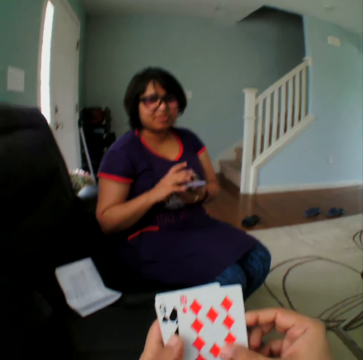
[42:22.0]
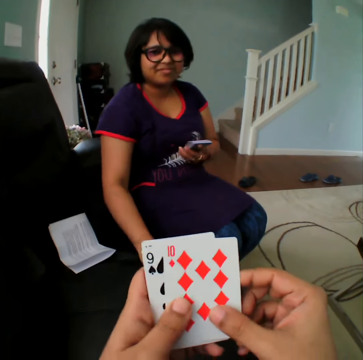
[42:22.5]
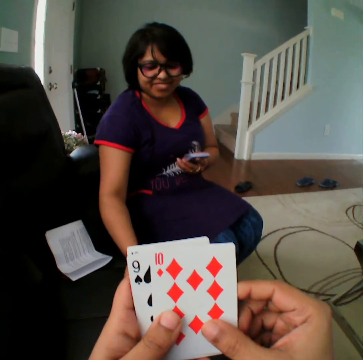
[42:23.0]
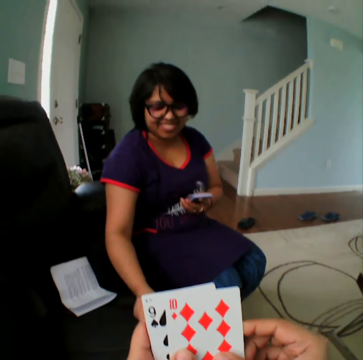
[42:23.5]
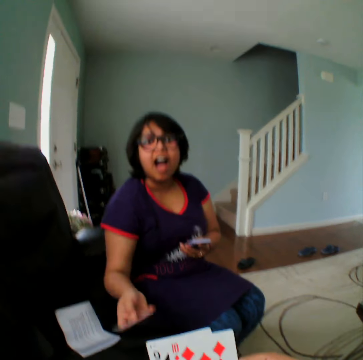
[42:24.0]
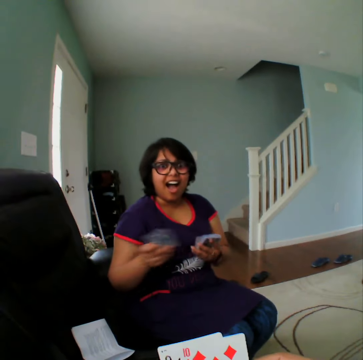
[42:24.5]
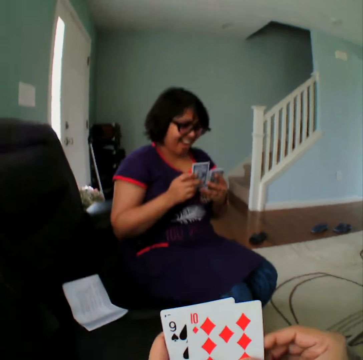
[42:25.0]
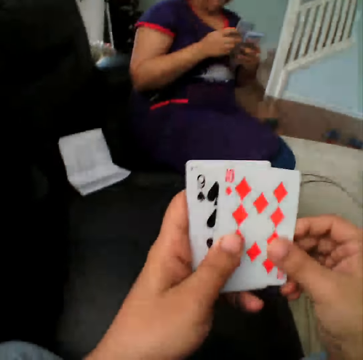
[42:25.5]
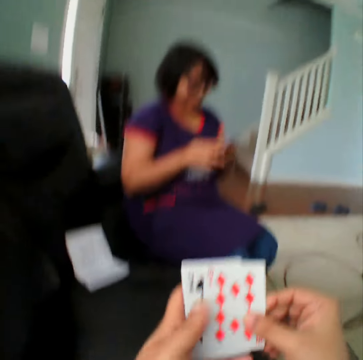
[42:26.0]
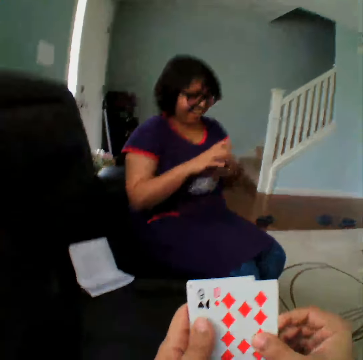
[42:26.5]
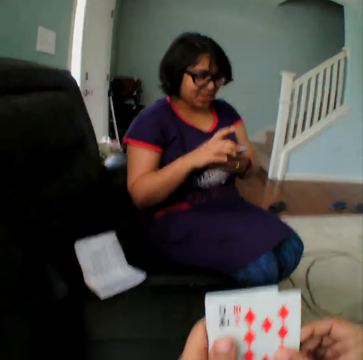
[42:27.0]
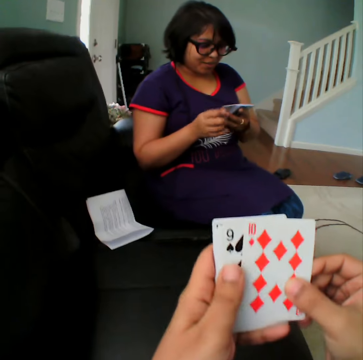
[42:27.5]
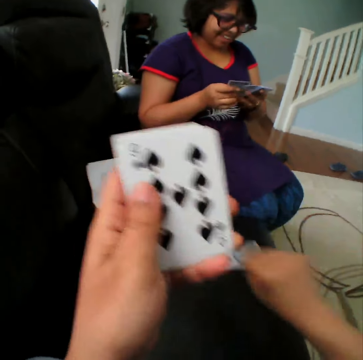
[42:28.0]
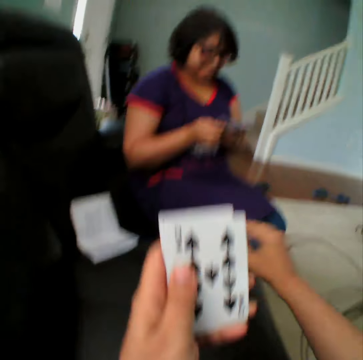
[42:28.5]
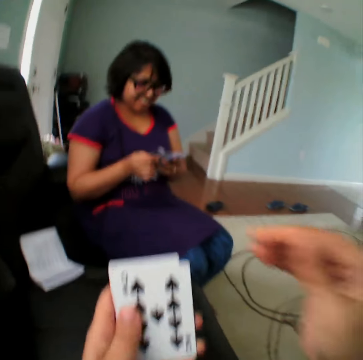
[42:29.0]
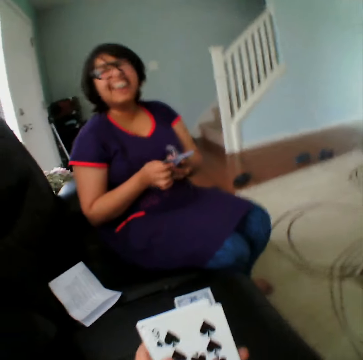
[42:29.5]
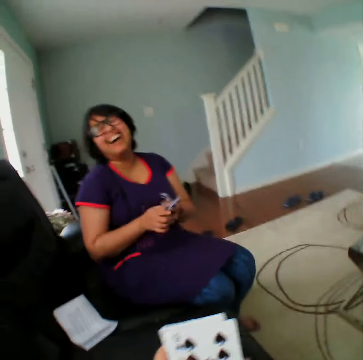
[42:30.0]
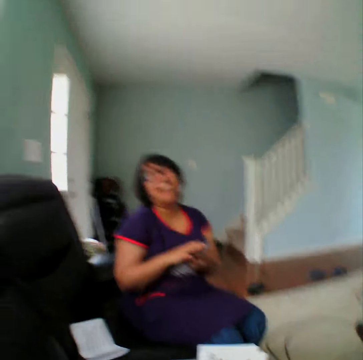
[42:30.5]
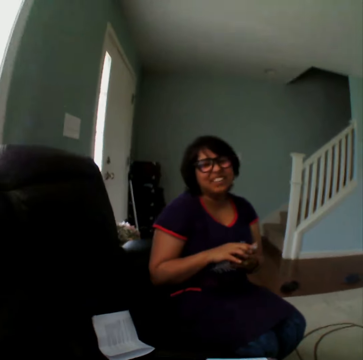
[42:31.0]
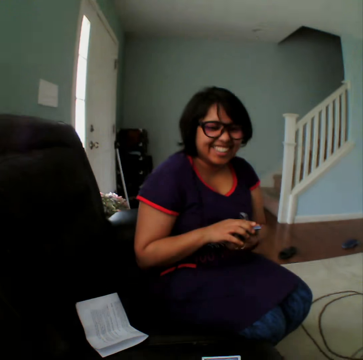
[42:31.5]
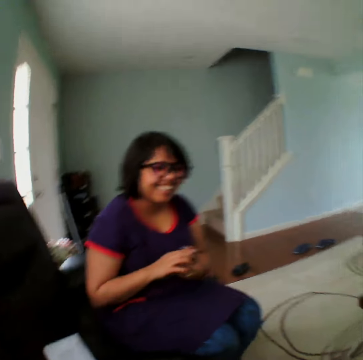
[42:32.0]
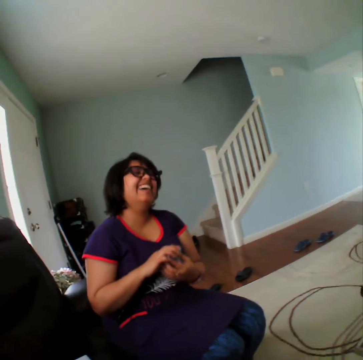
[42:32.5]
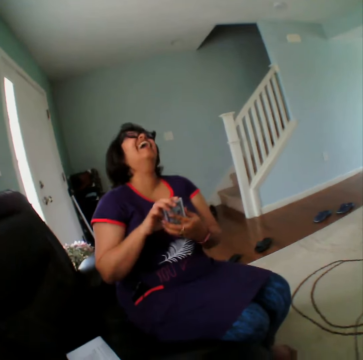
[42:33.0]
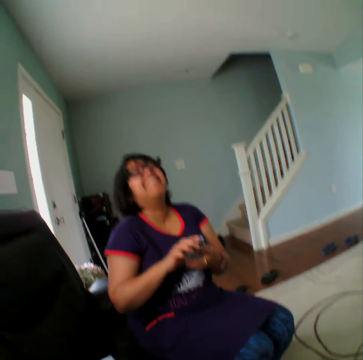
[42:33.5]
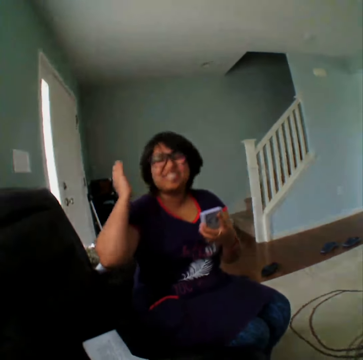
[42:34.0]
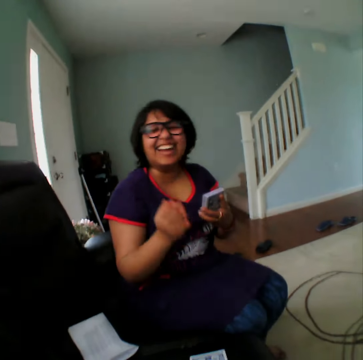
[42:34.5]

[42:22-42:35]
A woman picks the card. The camera wearer picks the card. They place the card in the couch. They converse with the woman.

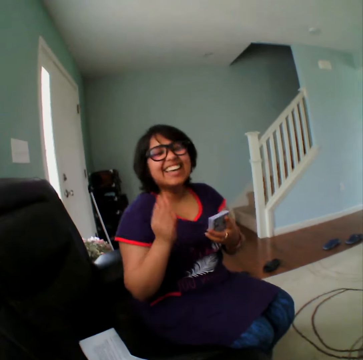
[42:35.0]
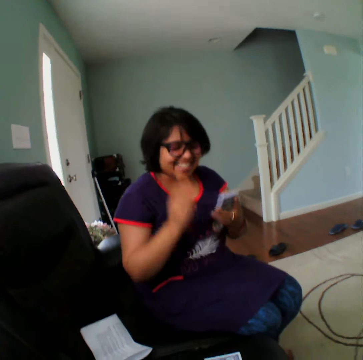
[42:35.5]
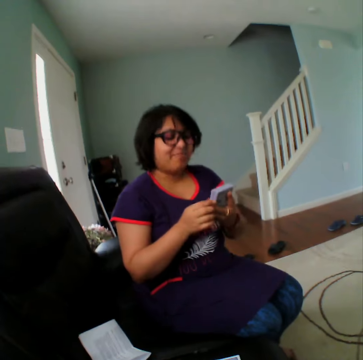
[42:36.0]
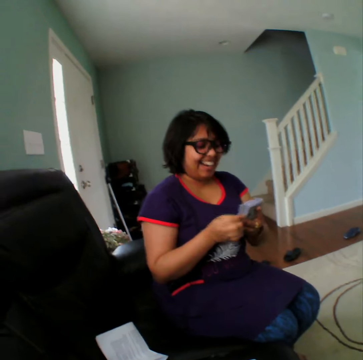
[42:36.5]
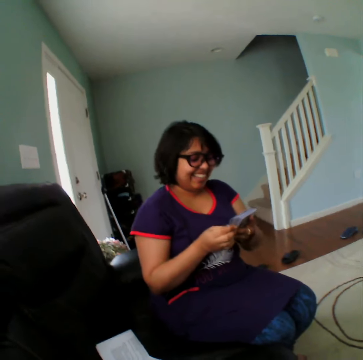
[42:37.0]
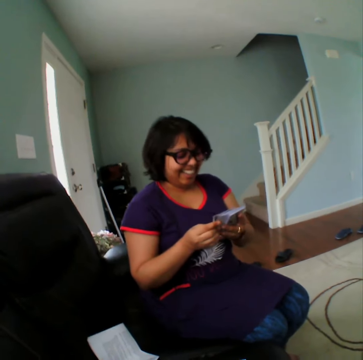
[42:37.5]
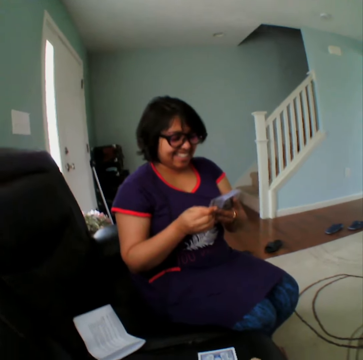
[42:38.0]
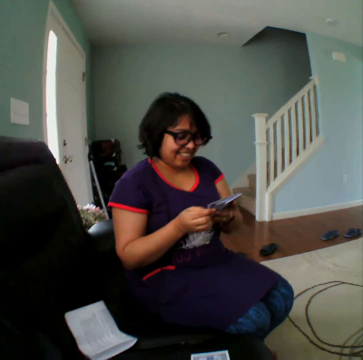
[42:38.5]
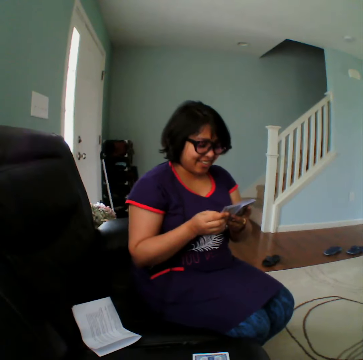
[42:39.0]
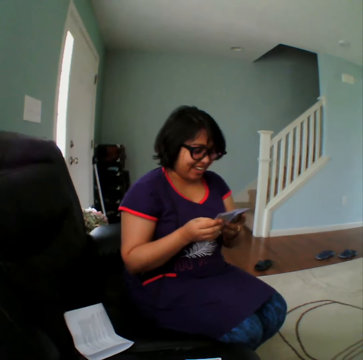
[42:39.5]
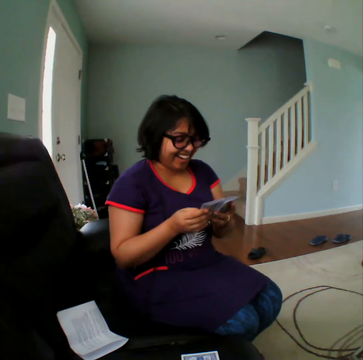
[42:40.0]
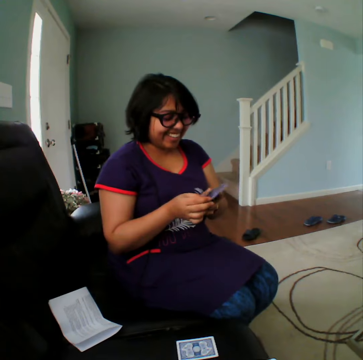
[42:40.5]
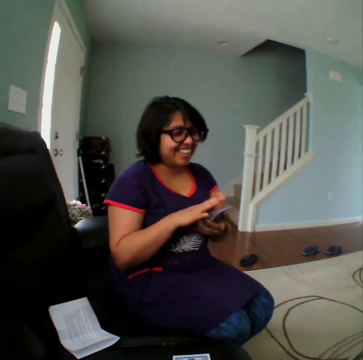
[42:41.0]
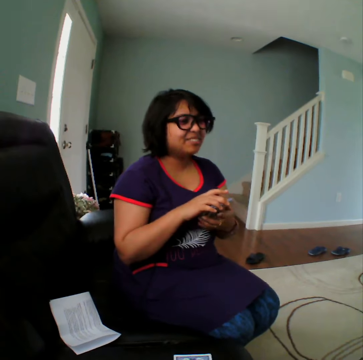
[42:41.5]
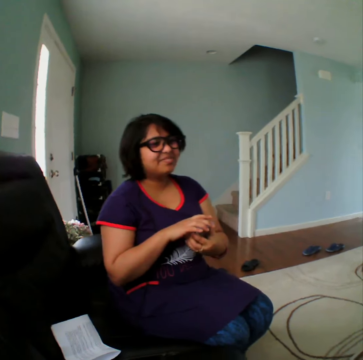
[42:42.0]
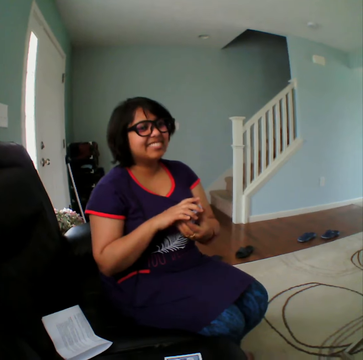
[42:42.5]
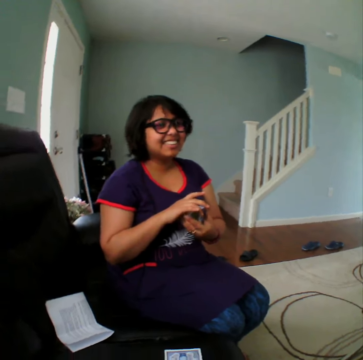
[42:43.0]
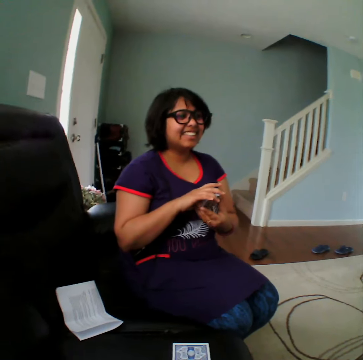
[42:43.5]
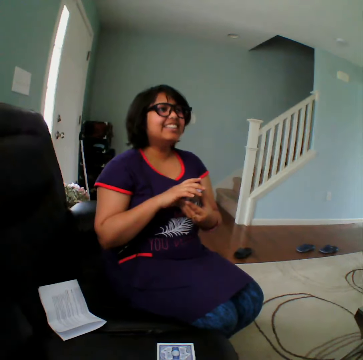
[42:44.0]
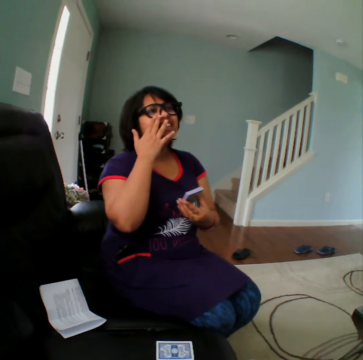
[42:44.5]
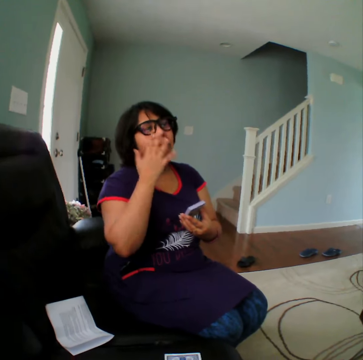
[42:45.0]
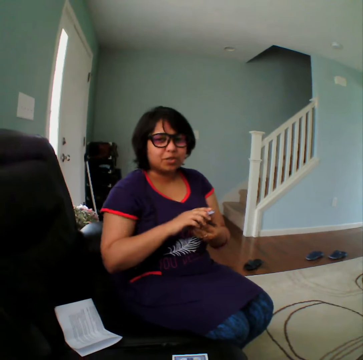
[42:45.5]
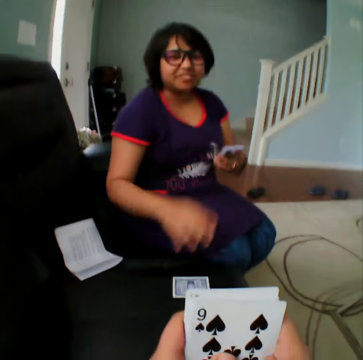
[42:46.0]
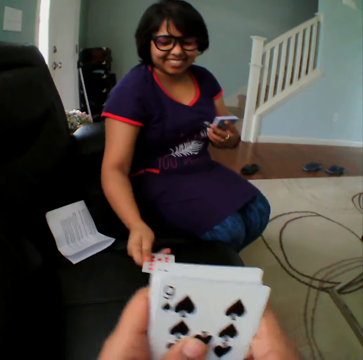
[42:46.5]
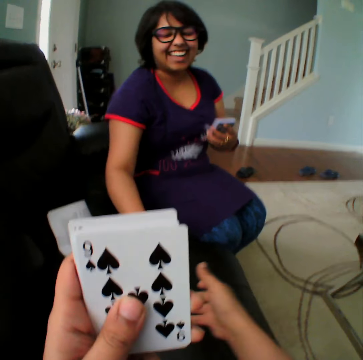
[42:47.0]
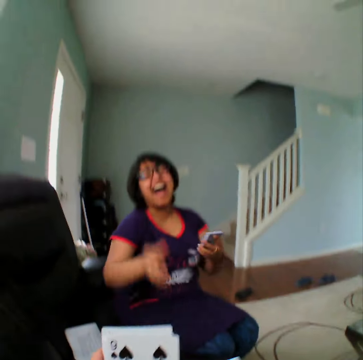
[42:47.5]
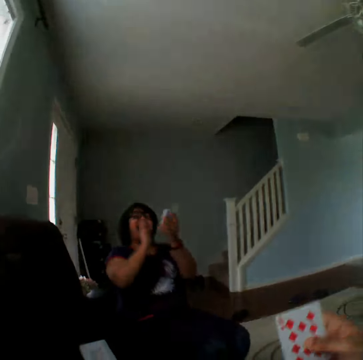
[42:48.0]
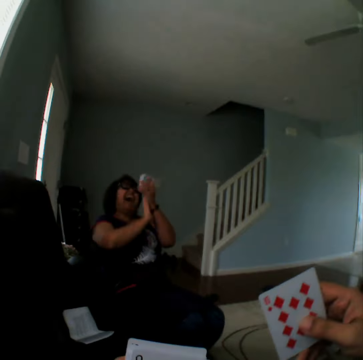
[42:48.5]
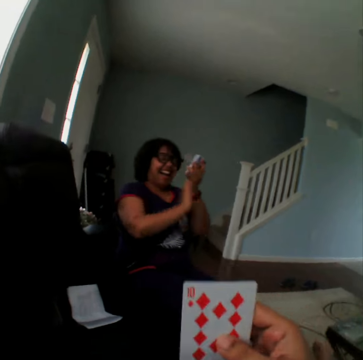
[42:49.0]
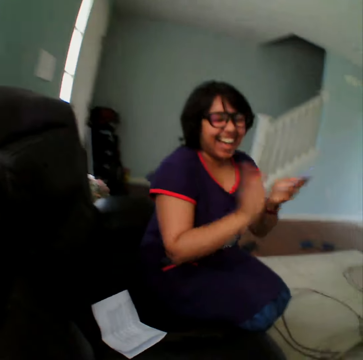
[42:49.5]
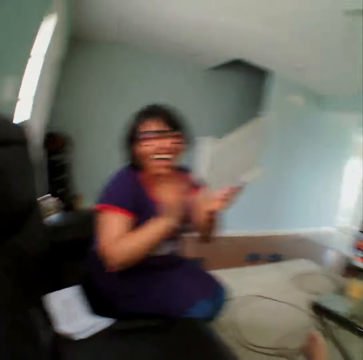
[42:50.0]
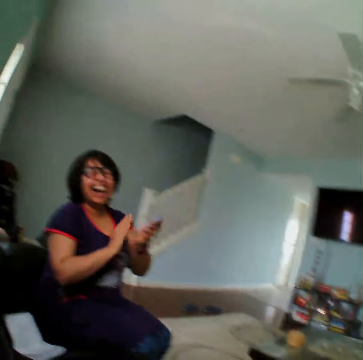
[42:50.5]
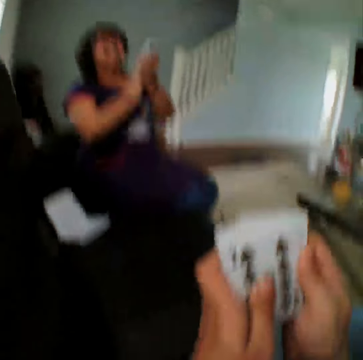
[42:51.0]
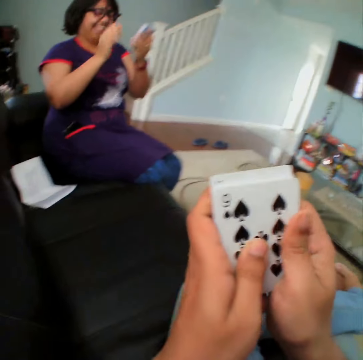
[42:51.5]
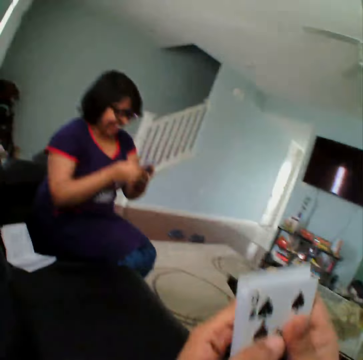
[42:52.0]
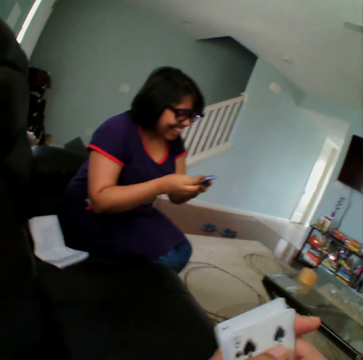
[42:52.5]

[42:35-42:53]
A woman selects the cards. The woman picks the card, turns the card and gives the card to the camera wearer. The woman claps the hands.

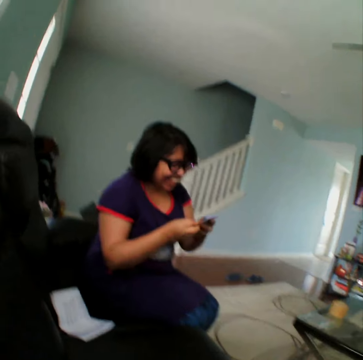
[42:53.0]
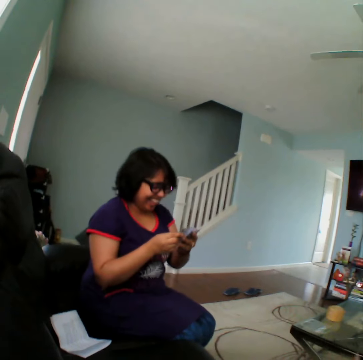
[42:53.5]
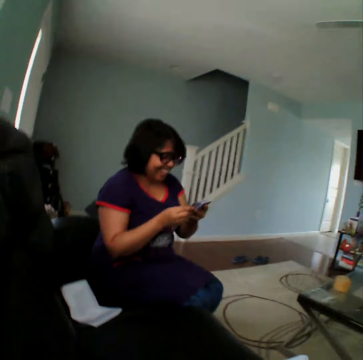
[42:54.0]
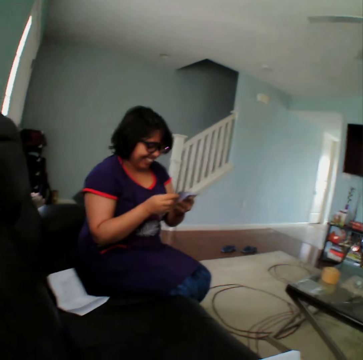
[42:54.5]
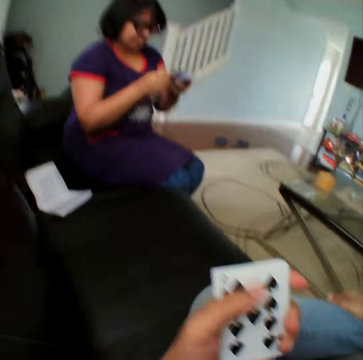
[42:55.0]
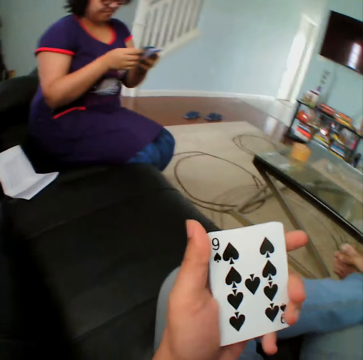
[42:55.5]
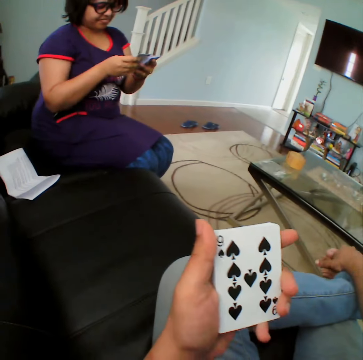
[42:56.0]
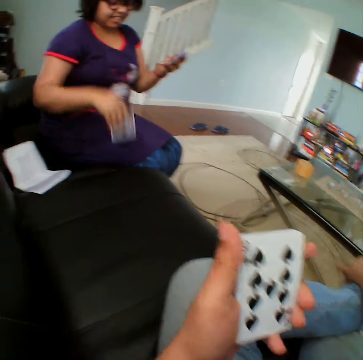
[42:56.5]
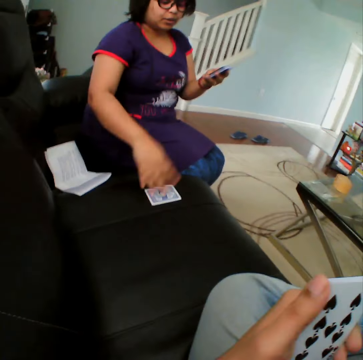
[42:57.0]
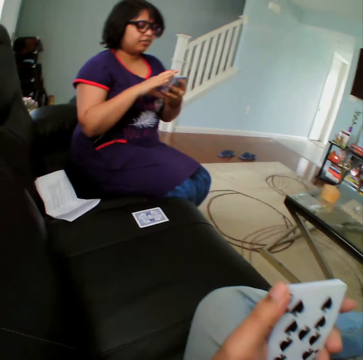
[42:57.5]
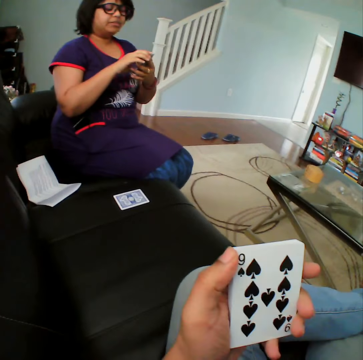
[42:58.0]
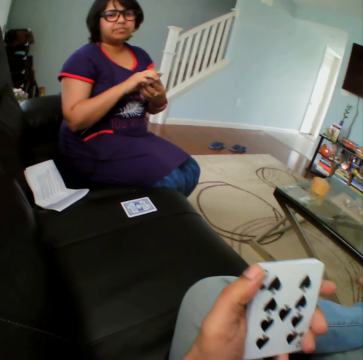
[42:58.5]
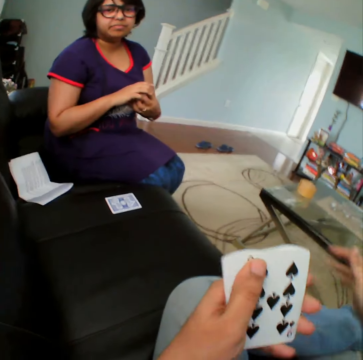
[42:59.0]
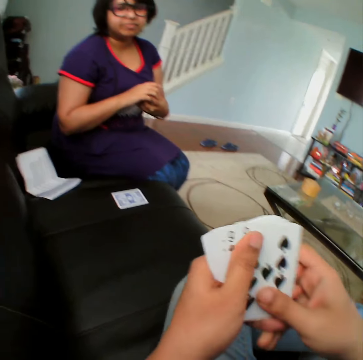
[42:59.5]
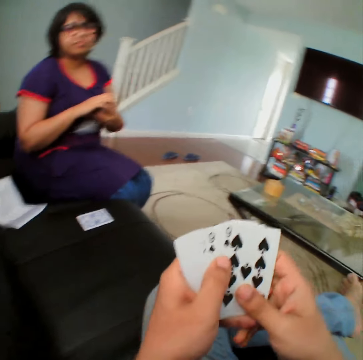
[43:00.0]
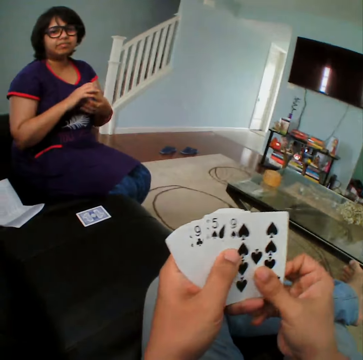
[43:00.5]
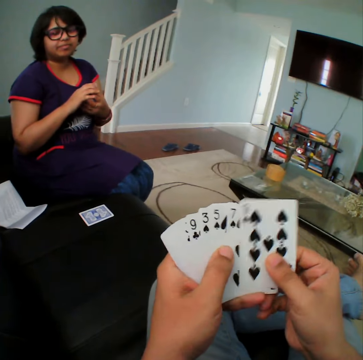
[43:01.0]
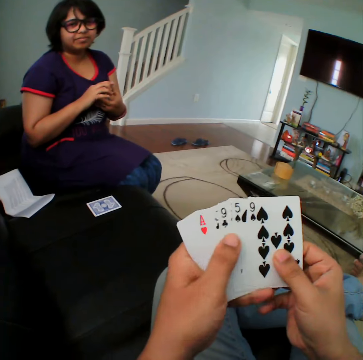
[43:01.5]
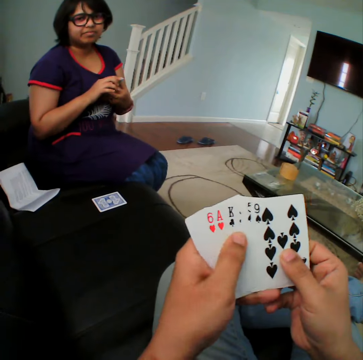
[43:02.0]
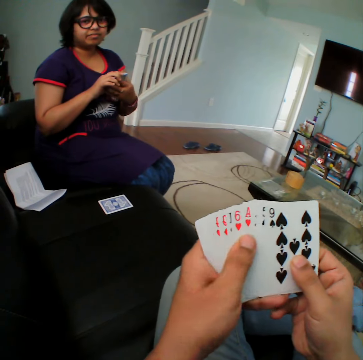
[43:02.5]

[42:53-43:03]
A woman selects the cards and picks the card. The camera wearer puts the card down. The woman puts the card in the couch. The camera wearer selects the cards.
